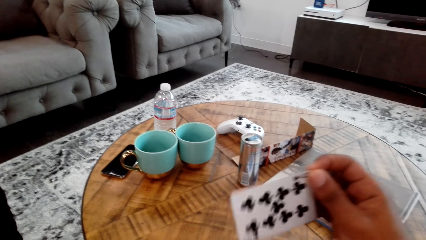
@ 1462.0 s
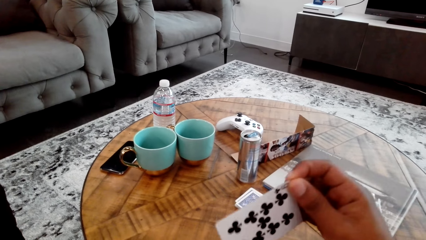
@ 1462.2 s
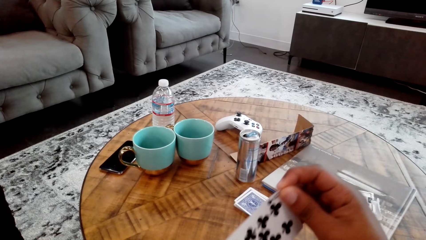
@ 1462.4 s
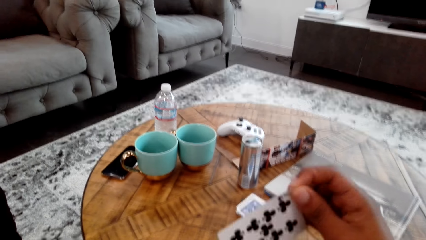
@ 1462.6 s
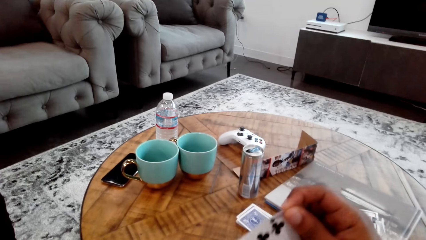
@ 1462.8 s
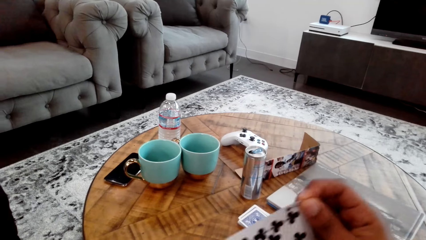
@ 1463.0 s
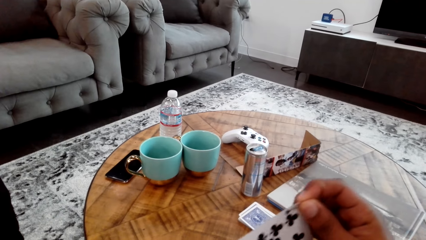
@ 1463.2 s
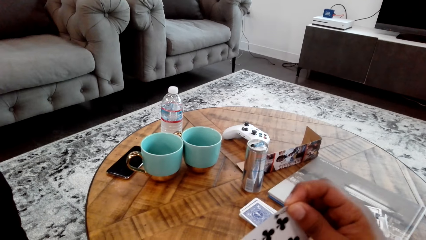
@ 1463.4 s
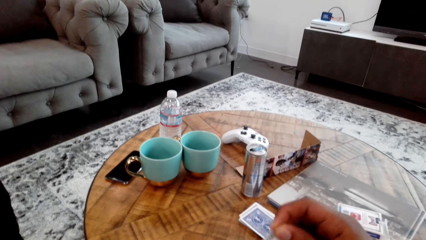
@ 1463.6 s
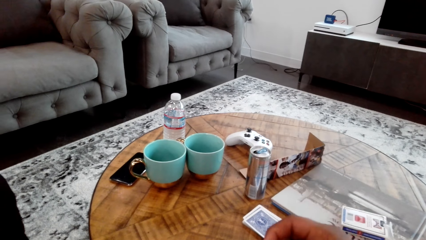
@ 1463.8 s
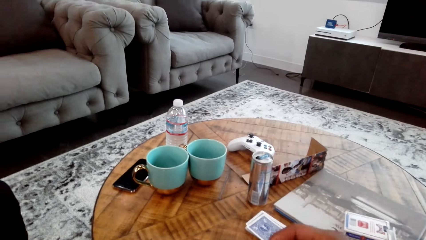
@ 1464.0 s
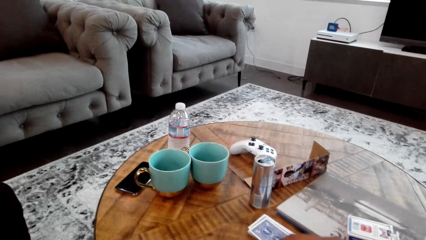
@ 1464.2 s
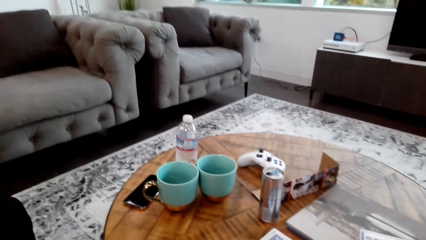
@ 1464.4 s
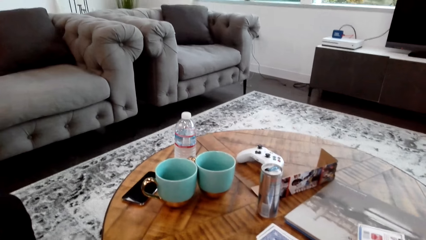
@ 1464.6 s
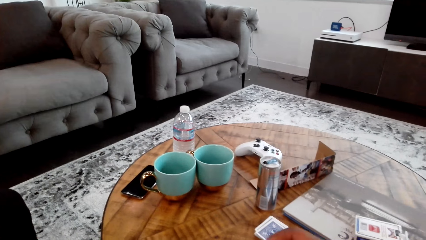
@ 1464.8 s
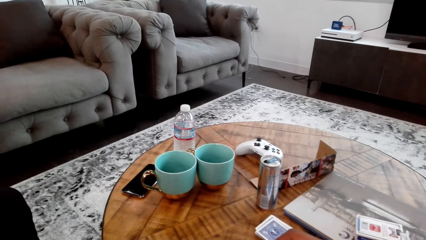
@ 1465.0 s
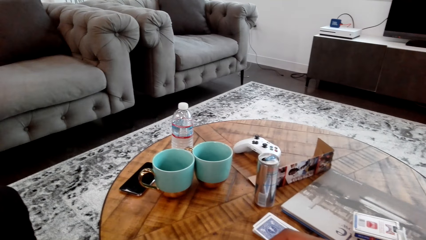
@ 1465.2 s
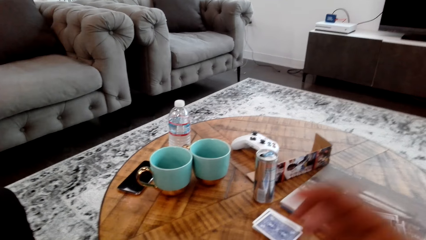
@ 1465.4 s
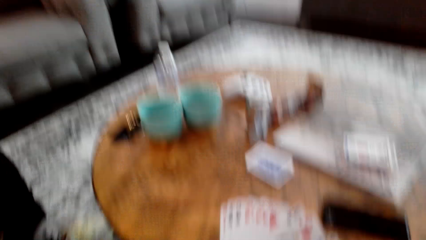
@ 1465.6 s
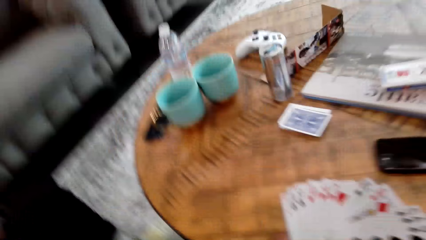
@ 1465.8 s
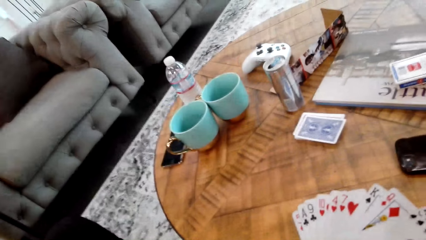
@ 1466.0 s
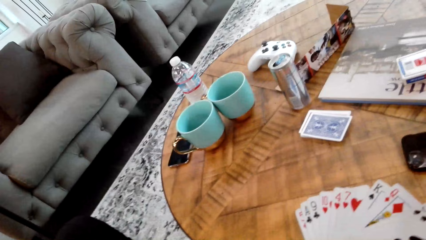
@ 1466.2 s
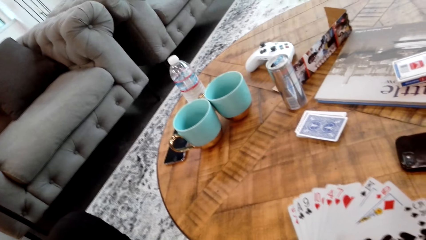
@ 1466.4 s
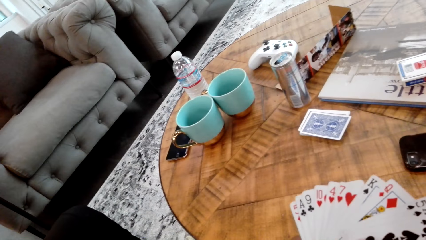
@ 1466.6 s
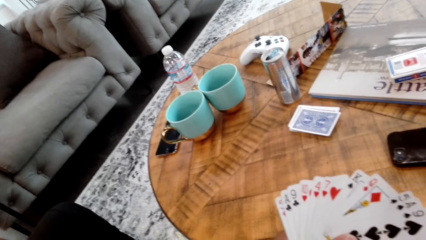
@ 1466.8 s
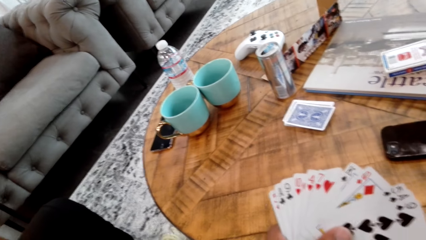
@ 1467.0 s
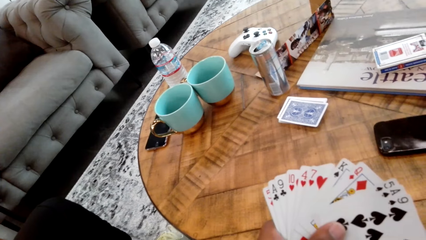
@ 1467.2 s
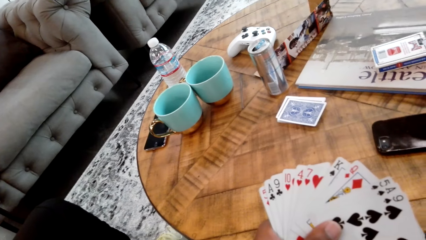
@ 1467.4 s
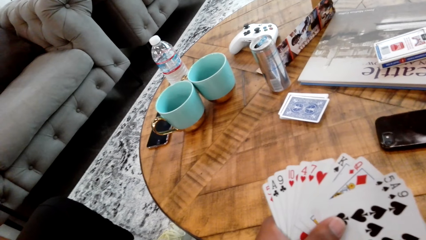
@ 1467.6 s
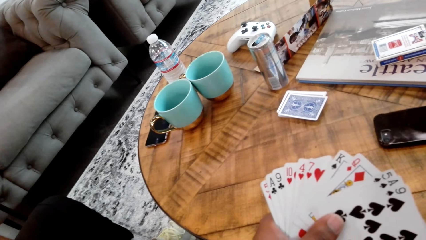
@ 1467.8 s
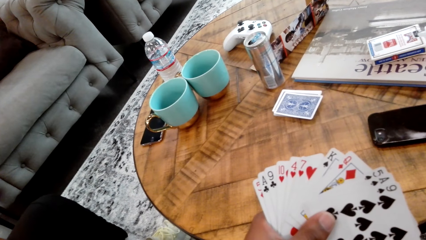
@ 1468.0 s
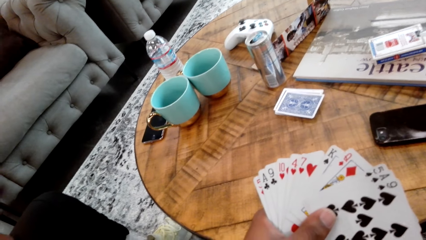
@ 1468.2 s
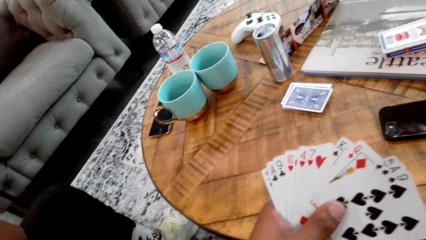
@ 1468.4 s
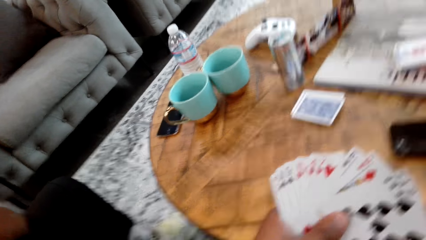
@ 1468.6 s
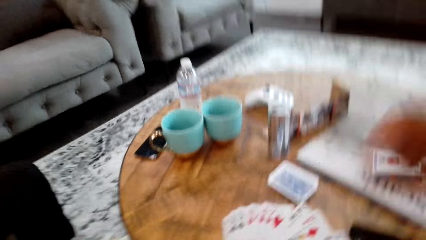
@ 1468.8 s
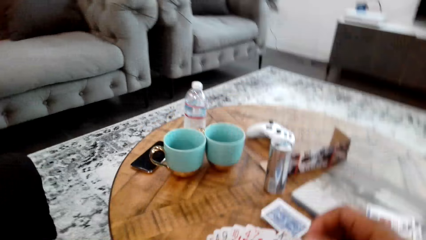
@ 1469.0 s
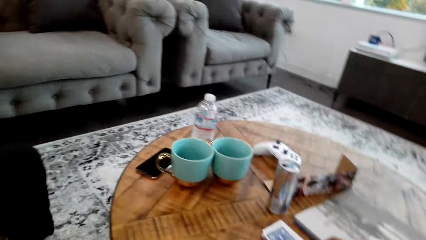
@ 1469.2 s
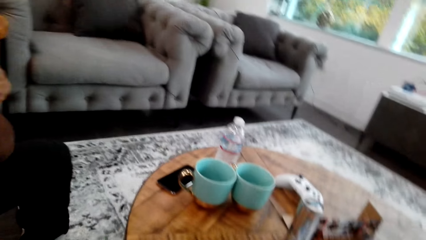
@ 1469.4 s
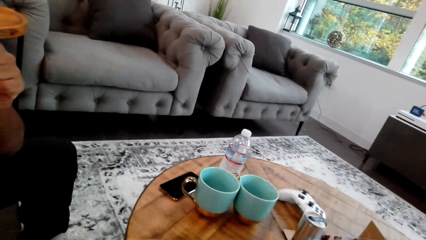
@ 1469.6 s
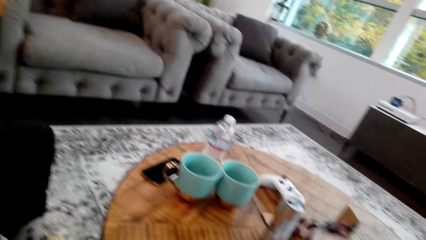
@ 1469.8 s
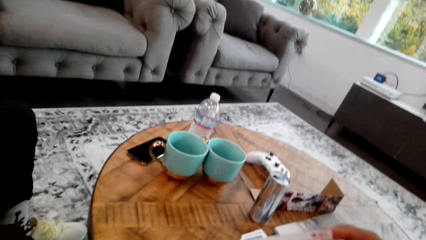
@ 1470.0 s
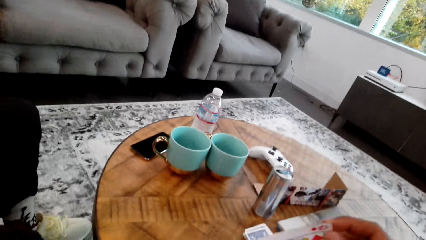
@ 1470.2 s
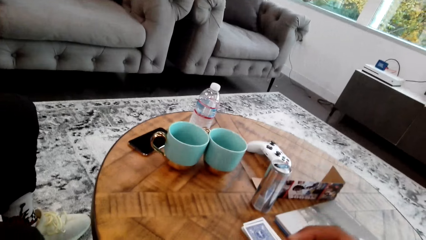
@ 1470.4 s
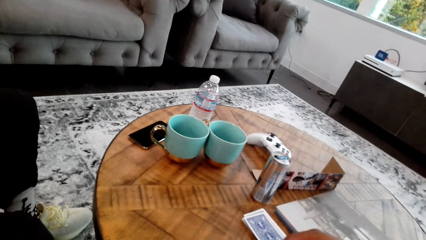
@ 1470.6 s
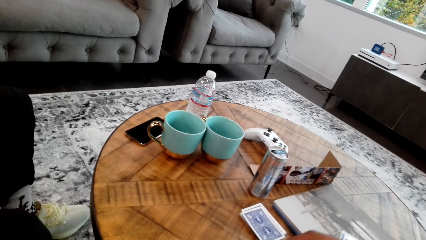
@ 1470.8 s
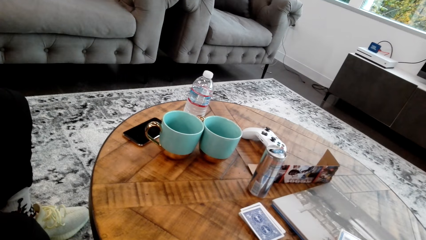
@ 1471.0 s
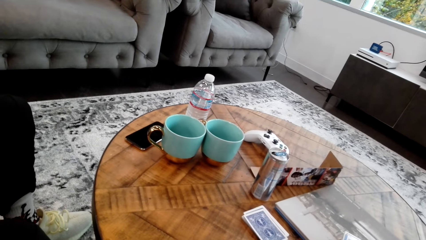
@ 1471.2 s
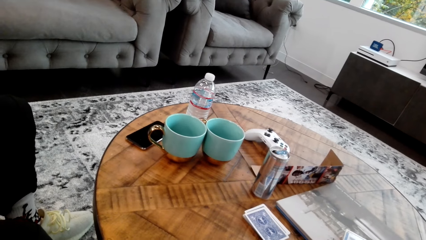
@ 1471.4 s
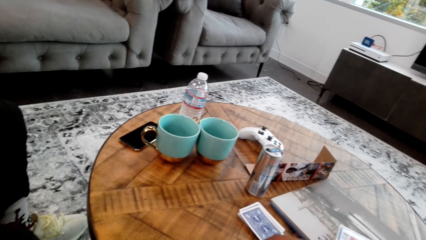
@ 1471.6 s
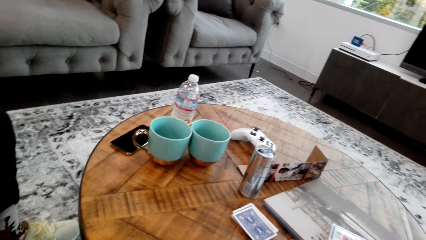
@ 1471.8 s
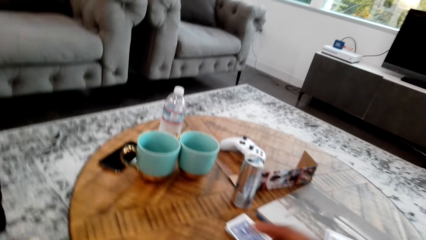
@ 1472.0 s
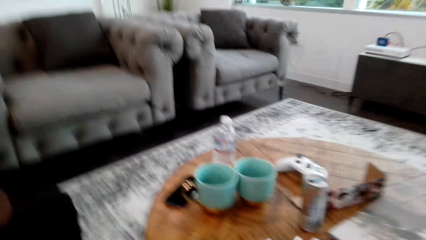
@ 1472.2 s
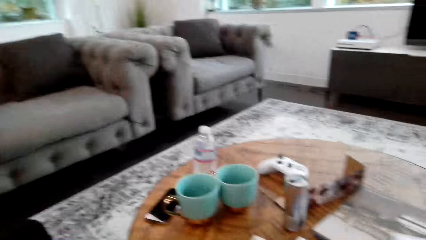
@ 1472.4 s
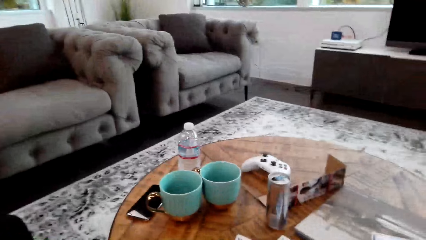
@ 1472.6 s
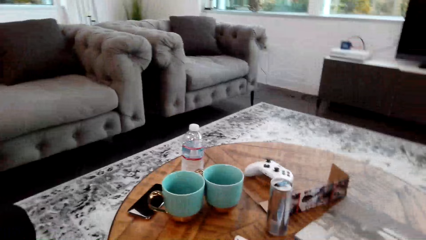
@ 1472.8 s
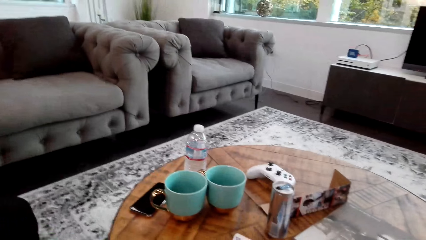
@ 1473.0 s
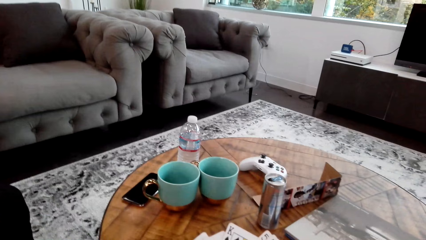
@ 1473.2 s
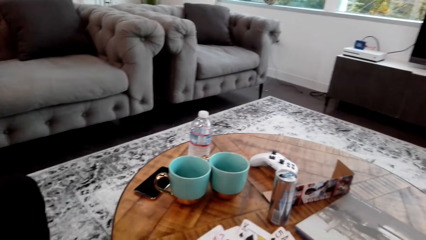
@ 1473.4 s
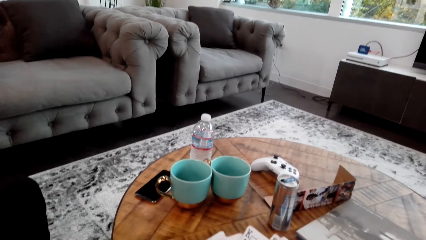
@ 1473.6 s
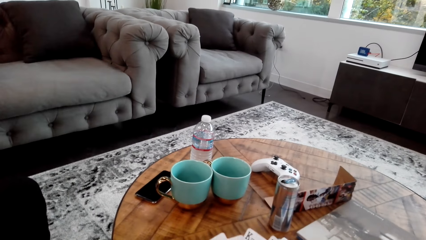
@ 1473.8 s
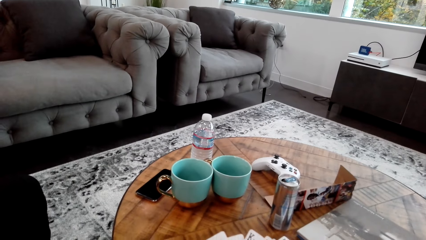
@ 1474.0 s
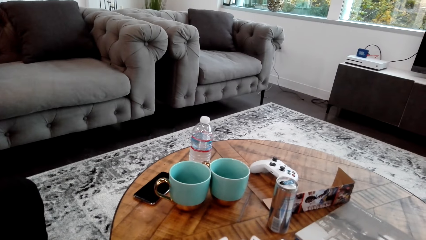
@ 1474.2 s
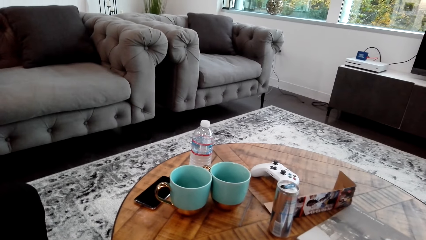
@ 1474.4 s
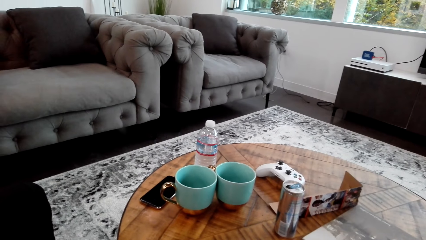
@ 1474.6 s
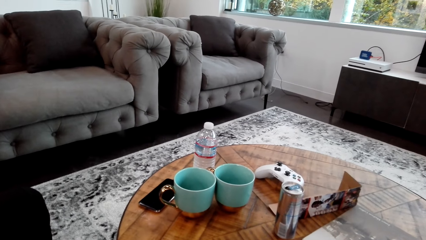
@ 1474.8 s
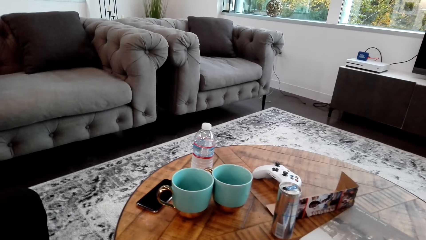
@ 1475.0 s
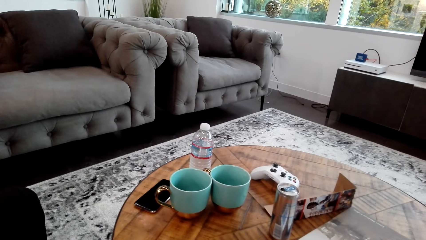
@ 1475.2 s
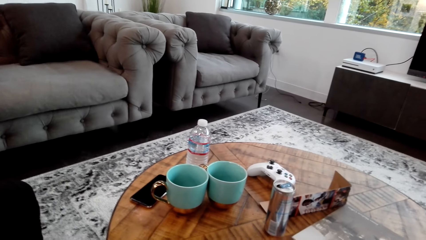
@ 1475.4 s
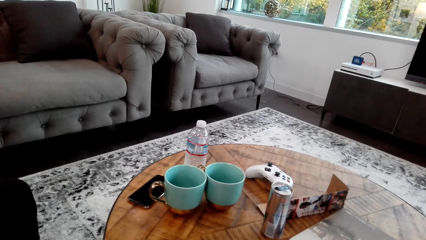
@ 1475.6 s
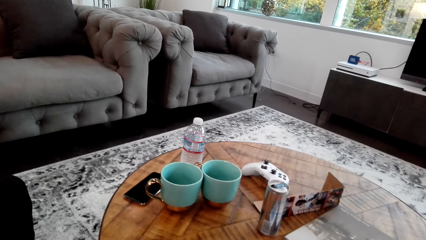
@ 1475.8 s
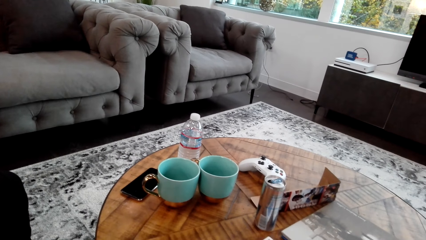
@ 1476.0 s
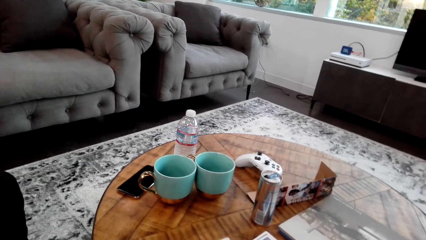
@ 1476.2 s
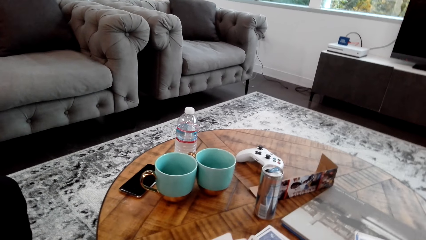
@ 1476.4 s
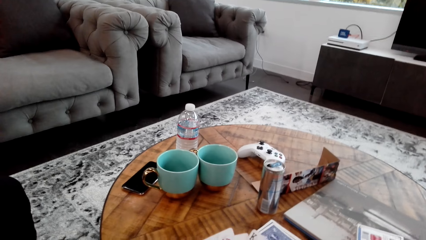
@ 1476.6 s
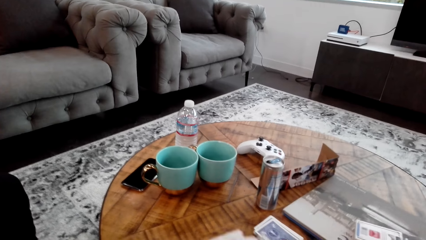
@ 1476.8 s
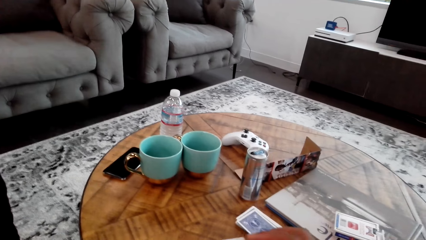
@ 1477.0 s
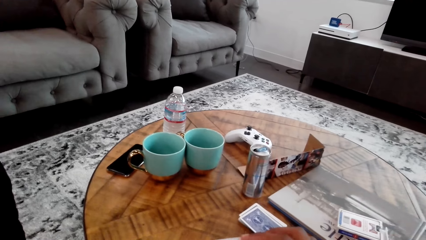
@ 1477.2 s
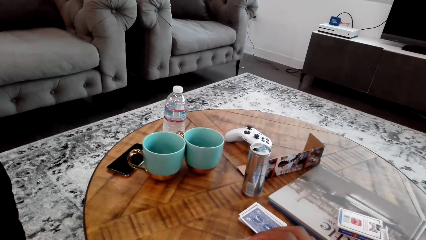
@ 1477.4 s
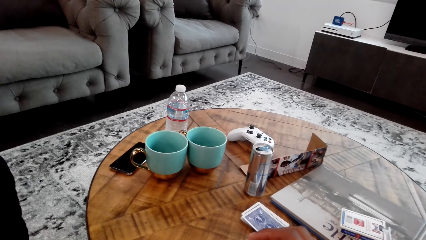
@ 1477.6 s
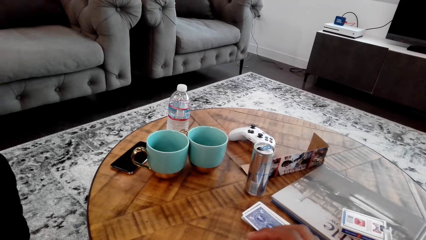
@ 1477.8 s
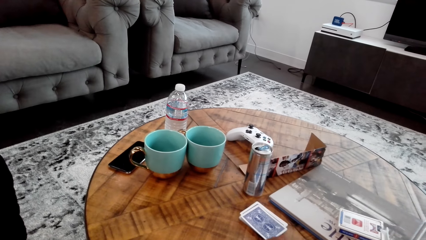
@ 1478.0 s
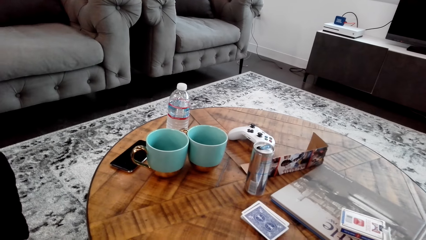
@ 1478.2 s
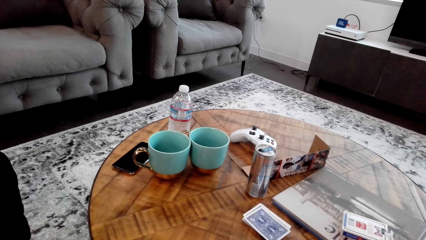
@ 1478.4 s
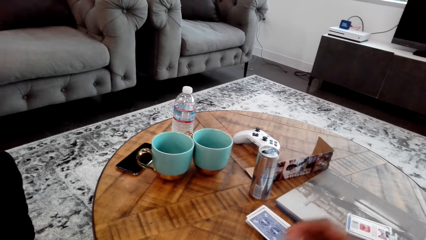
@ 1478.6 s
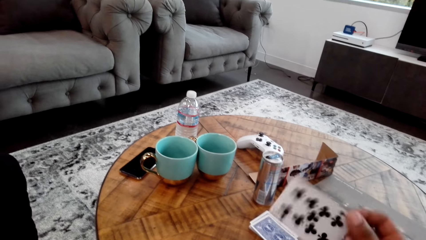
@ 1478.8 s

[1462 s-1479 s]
The camera wearer puts his right hand on his head. He holds cards with both hands. He looks around. A man interacts with the camera wearer.
